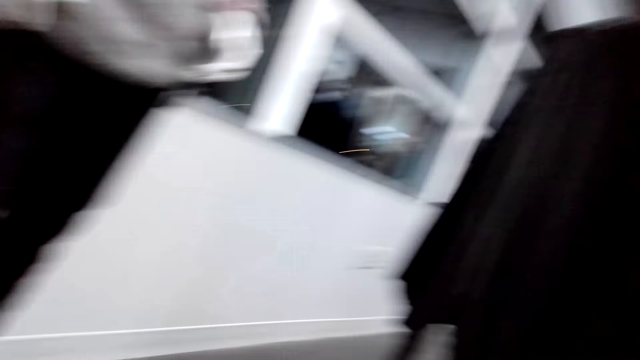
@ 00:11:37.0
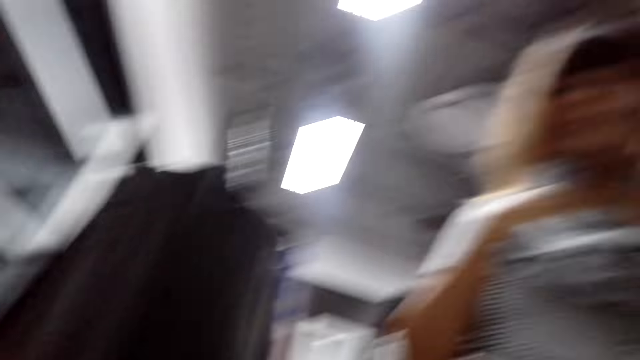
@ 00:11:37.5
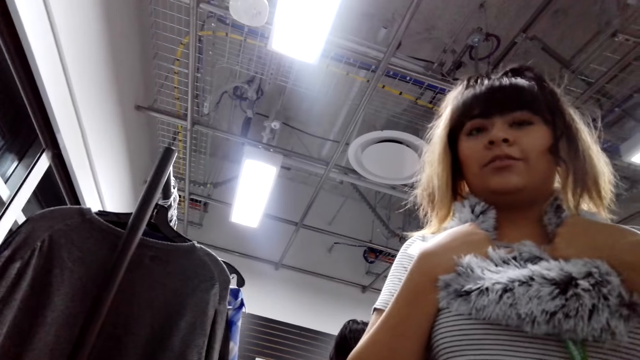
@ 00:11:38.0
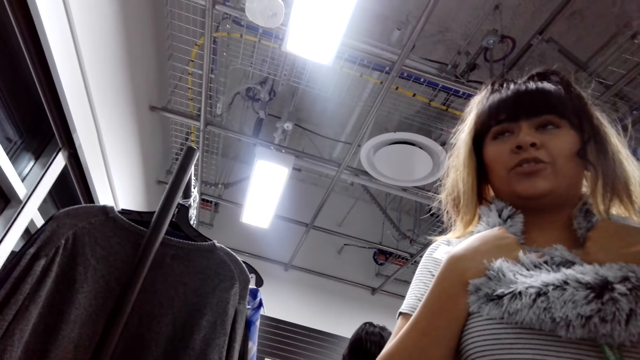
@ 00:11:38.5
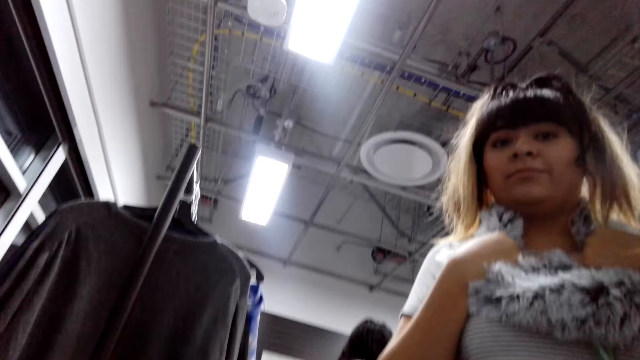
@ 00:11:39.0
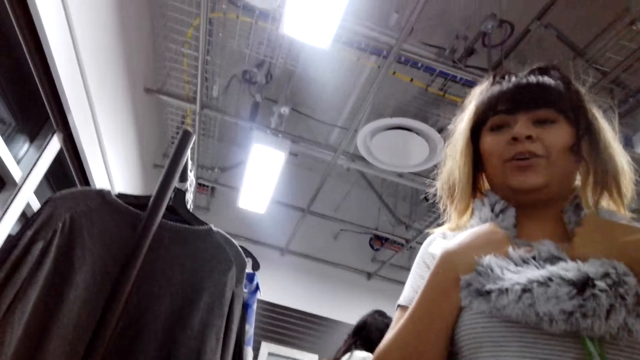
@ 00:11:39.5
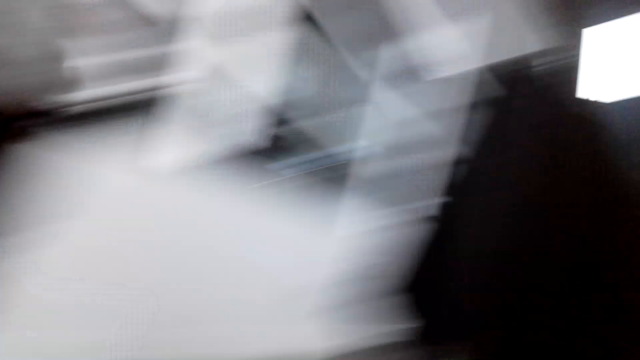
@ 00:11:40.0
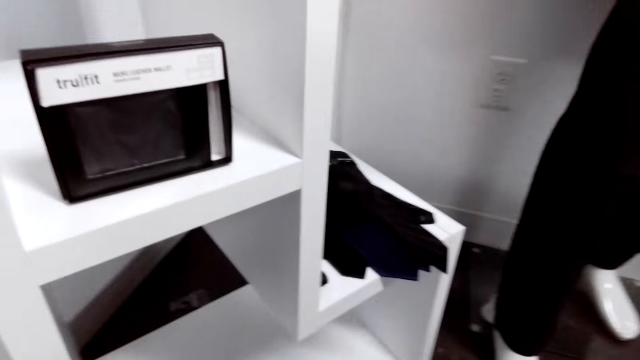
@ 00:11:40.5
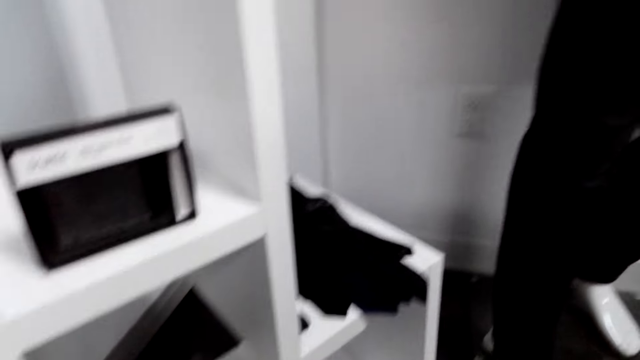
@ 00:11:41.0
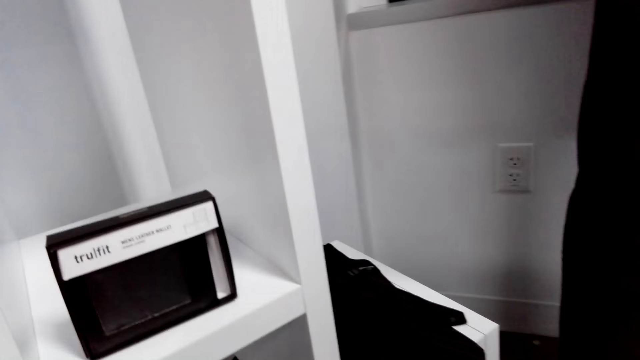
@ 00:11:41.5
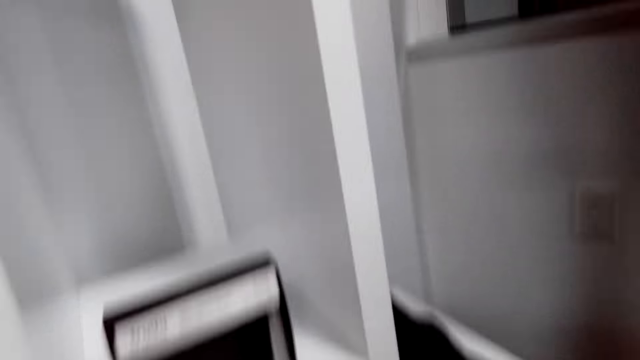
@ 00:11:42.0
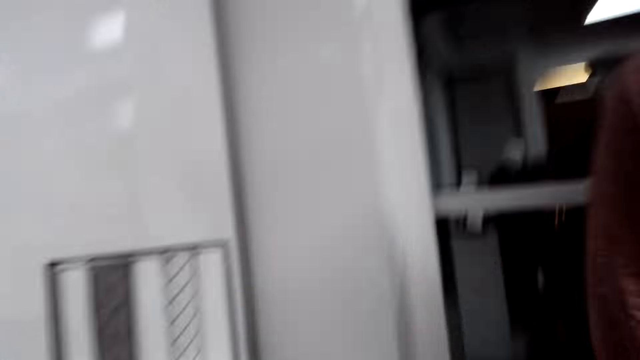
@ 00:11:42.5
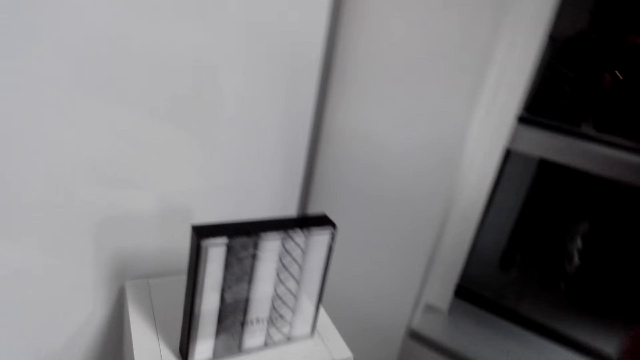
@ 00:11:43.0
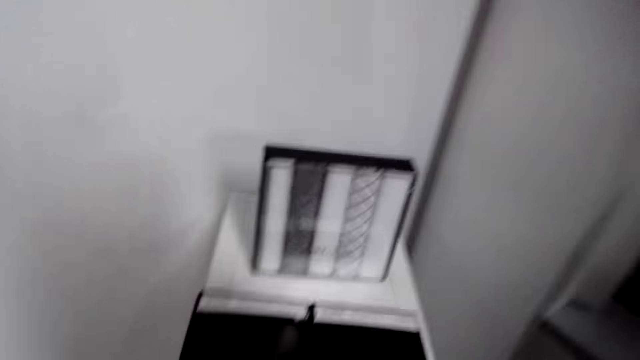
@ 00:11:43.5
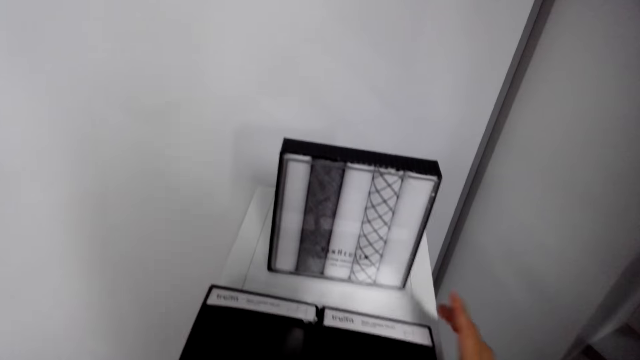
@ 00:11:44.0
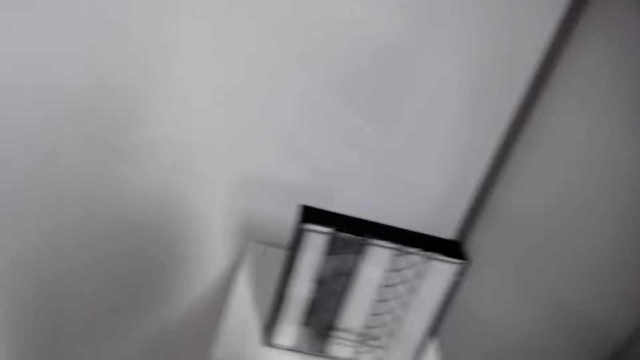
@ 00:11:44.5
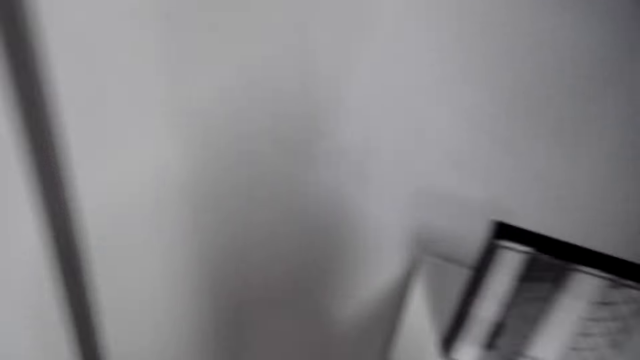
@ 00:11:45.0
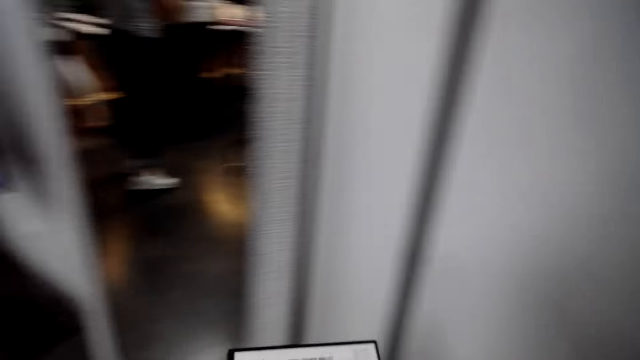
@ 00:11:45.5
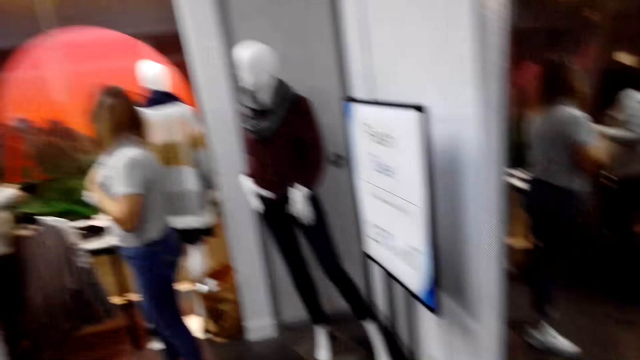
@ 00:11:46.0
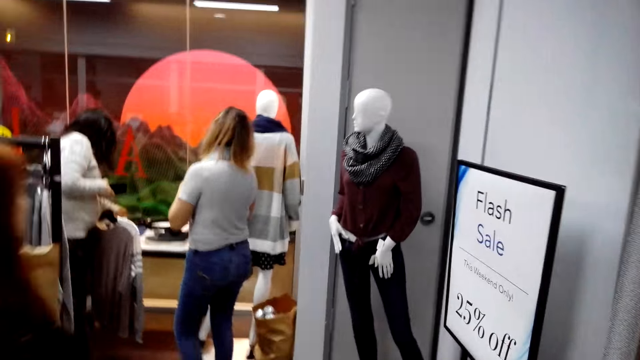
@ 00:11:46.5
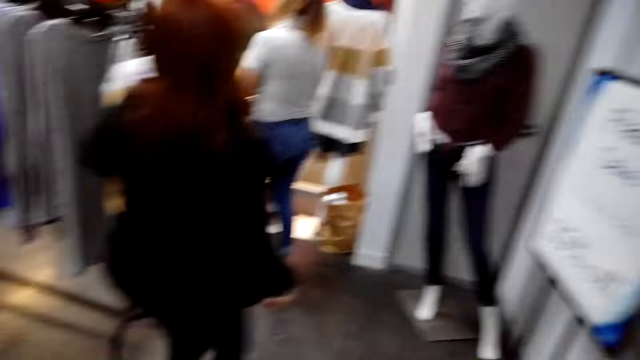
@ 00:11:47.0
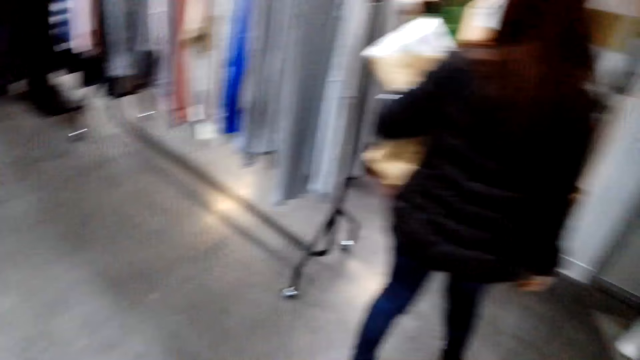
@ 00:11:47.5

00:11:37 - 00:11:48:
The camera wearer stares at the shoes. They stare at the lady. They put the shoe in the shelf. The lady walks. The camera wearer picks a wallet with the right hand. They walk in the shop.

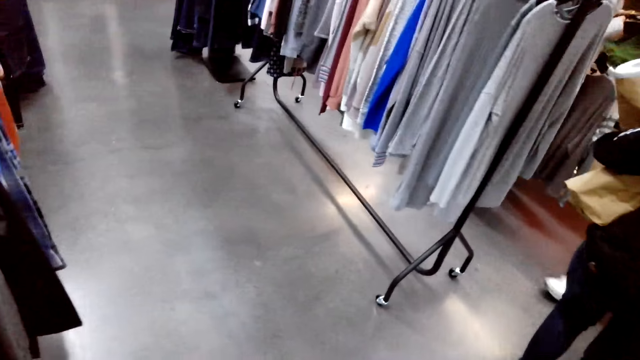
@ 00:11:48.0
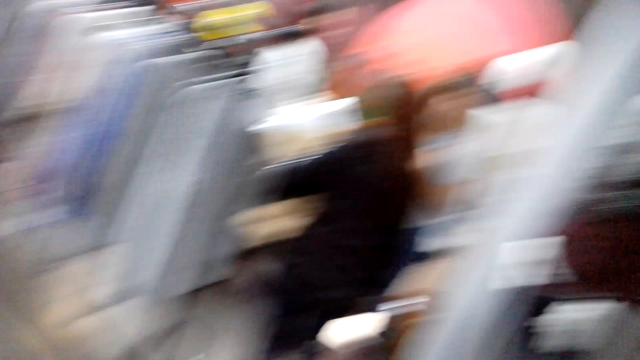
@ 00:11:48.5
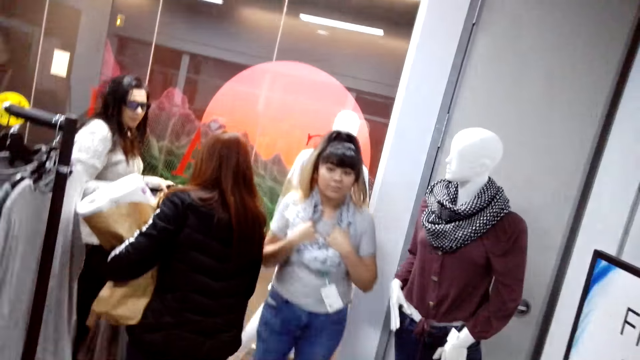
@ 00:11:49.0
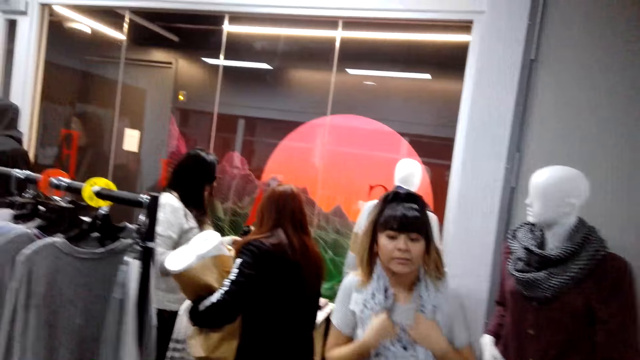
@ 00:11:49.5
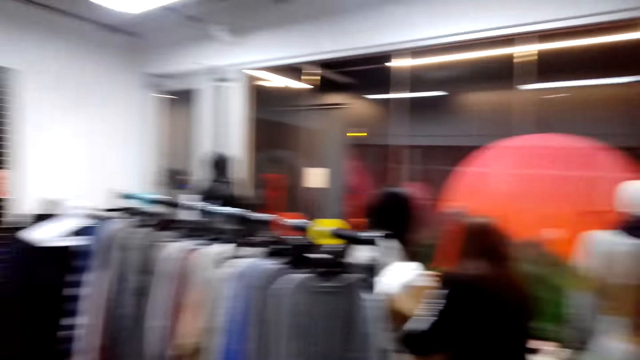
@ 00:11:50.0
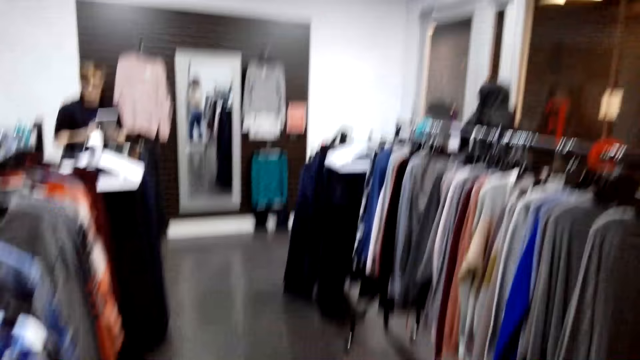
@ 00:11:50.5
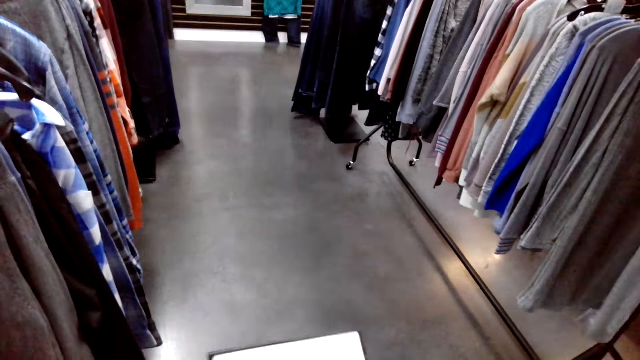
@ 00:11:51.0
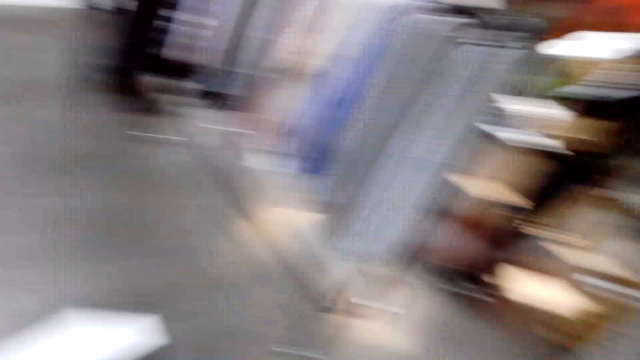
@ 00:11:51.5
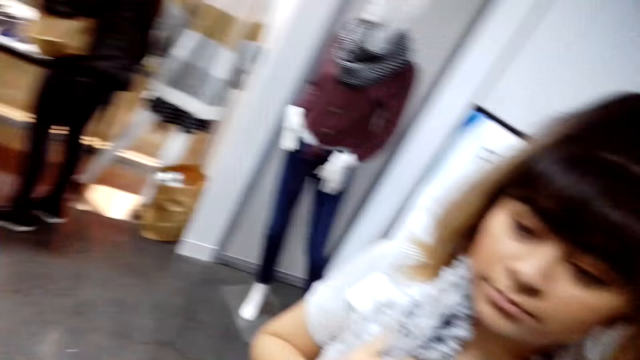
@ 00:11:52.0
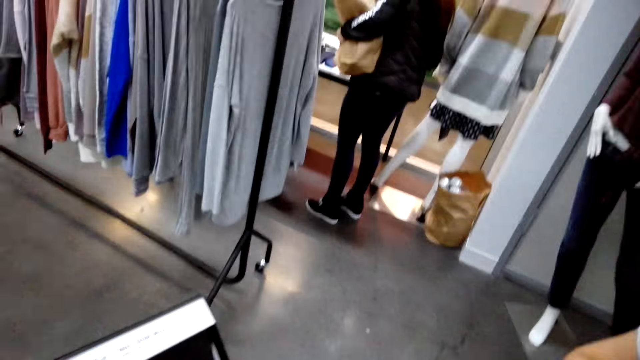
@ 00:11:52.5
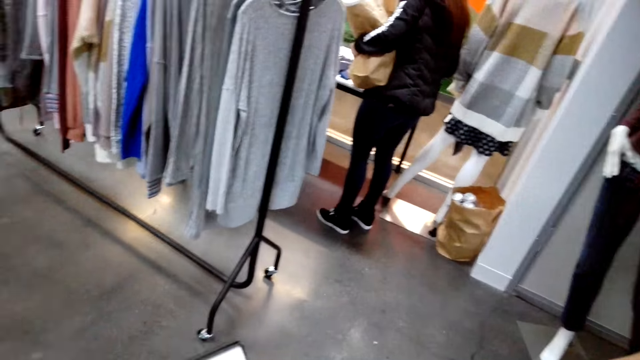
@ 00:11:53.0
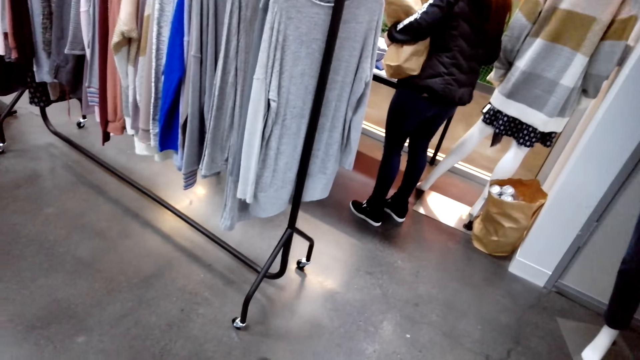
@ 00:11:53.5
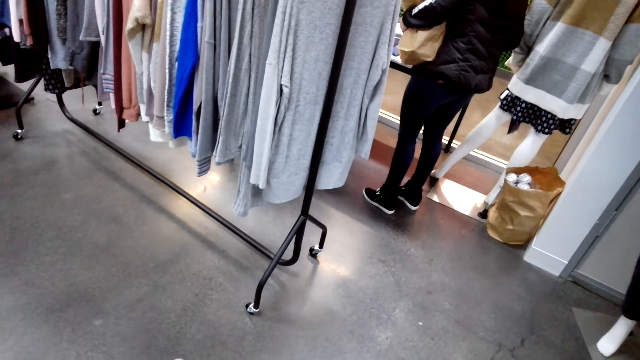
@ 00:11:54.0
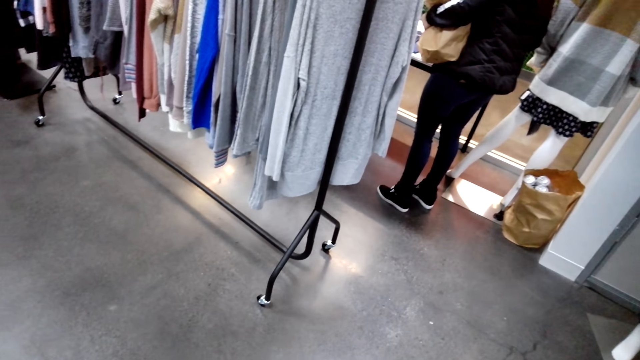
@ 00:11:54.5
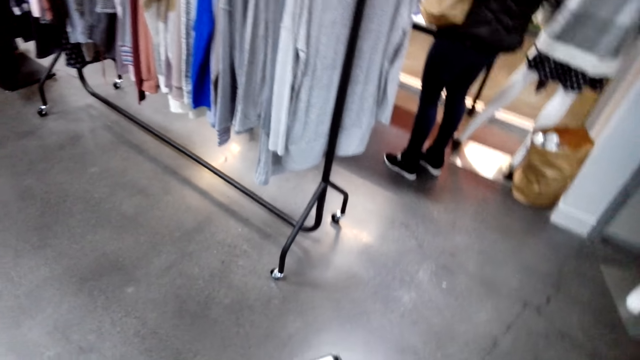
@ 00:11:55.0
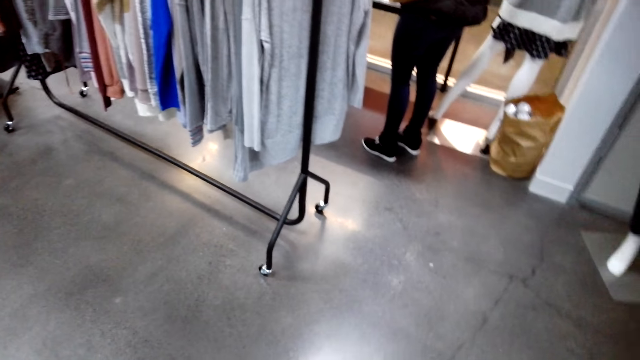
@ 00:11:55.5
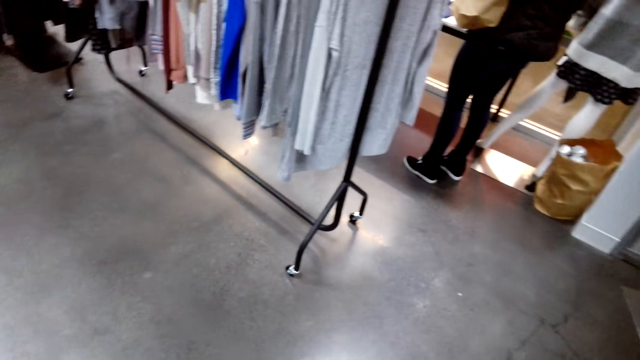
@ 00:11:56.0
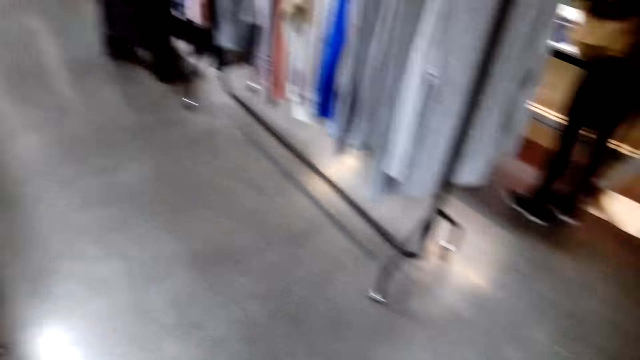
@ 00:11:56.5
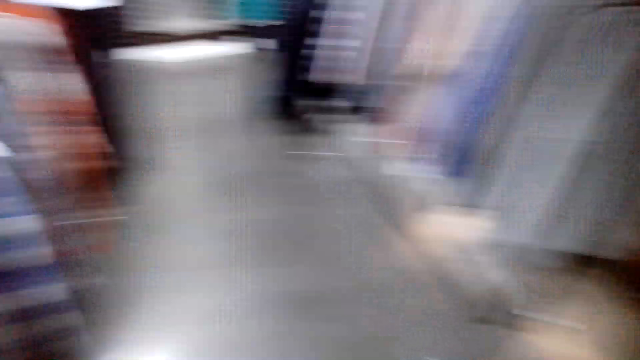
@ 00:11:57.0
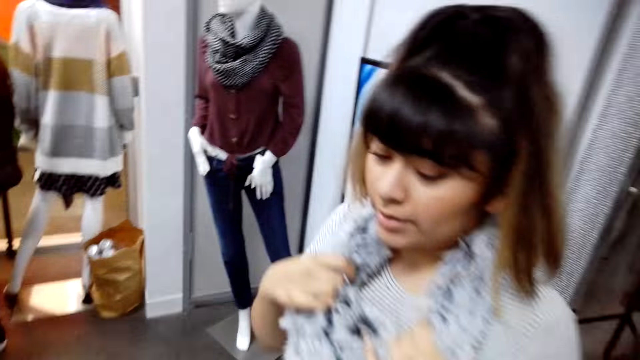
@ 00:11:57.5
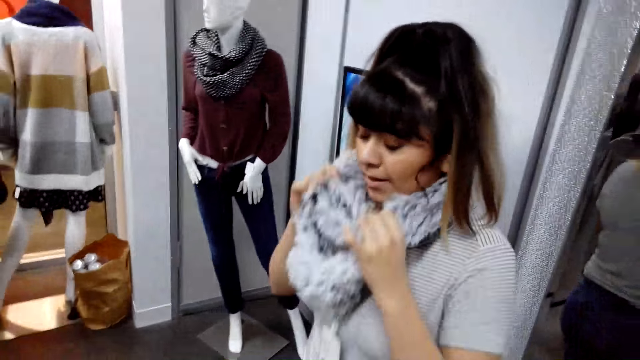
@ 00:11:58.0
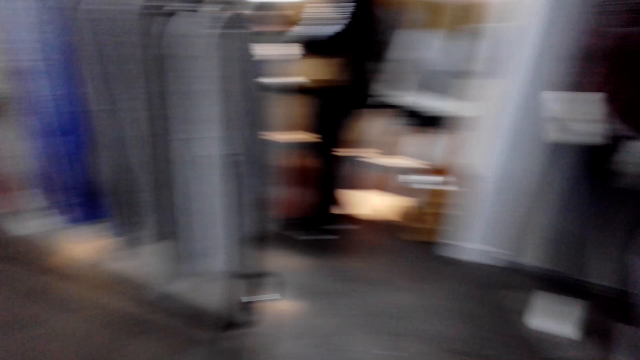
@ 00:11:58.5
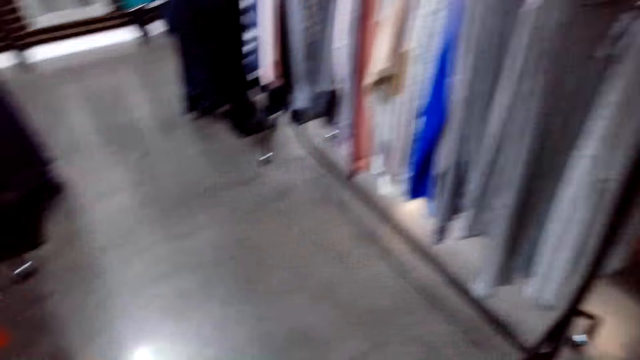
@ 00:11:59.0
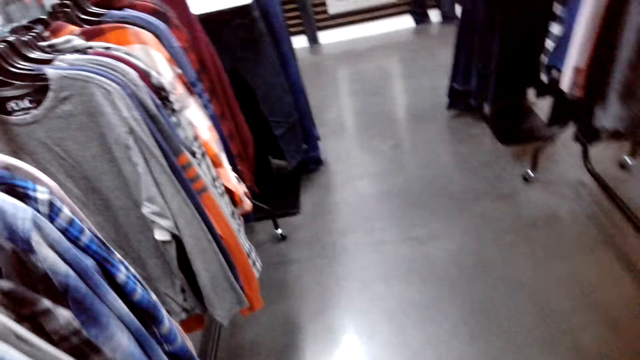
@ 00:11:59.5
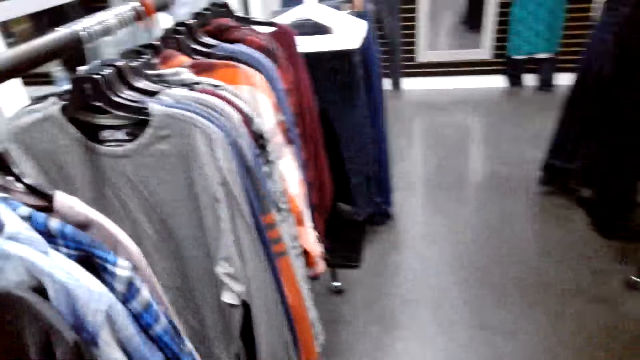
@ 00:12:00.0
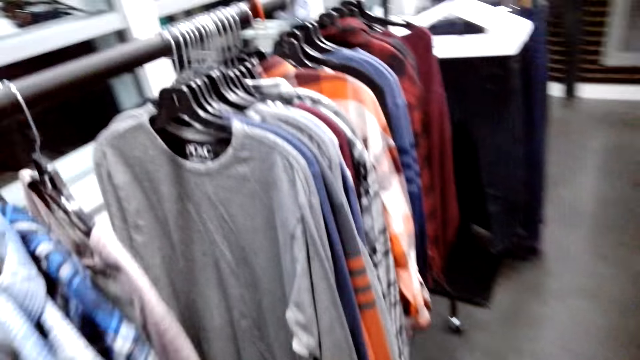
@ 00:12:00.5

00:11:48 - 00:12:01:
The lady walks back in the shop. The camera wearer stares at the wallet. They stare at the lady. The lady removes the scarf from the neck. The camera wearer stares at the shirts.
